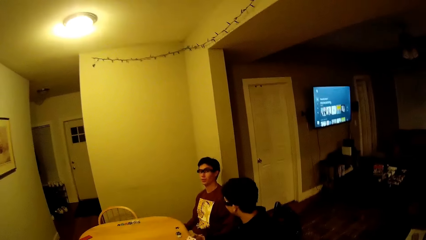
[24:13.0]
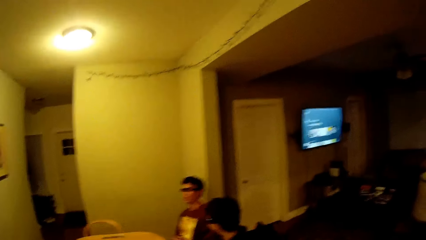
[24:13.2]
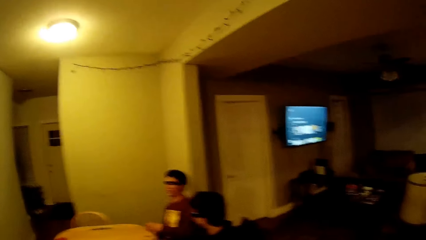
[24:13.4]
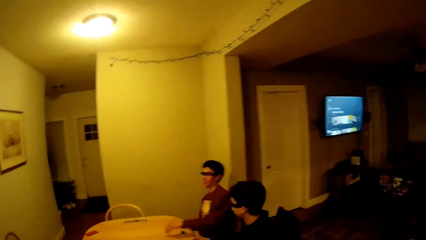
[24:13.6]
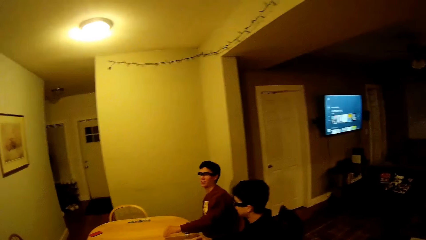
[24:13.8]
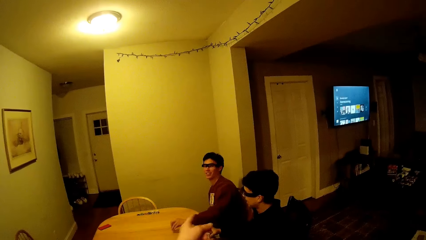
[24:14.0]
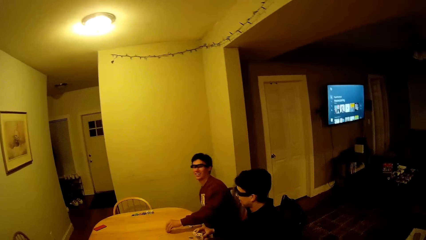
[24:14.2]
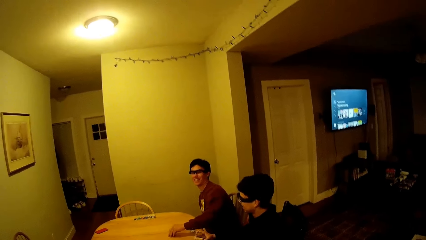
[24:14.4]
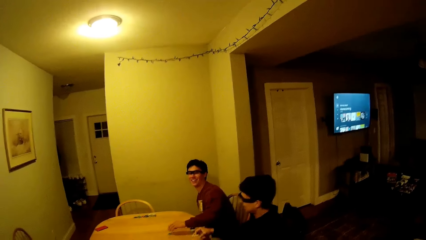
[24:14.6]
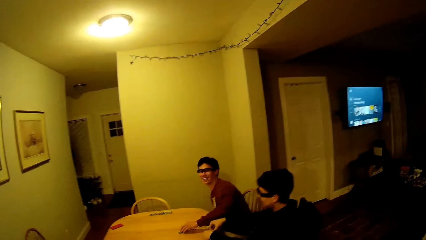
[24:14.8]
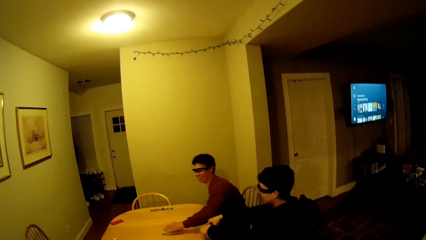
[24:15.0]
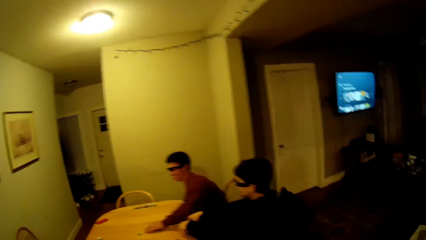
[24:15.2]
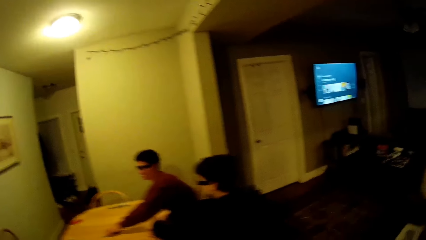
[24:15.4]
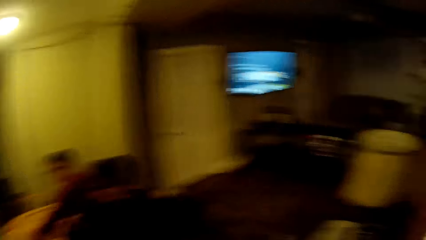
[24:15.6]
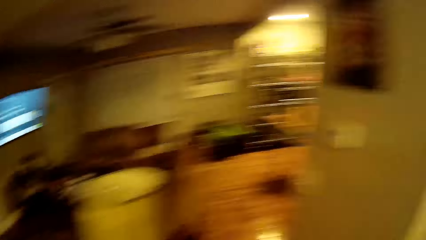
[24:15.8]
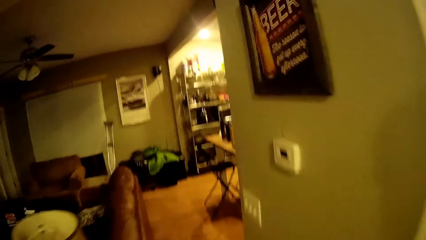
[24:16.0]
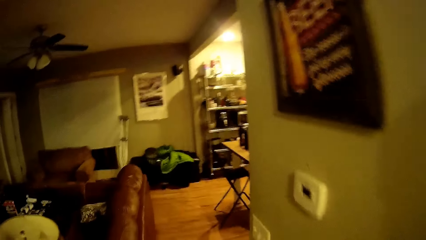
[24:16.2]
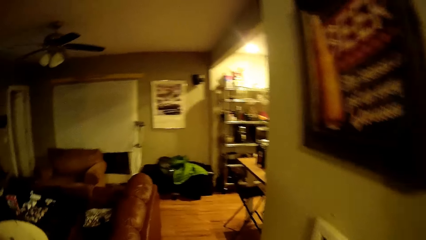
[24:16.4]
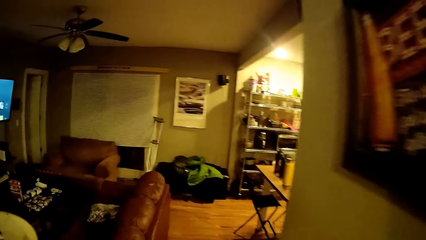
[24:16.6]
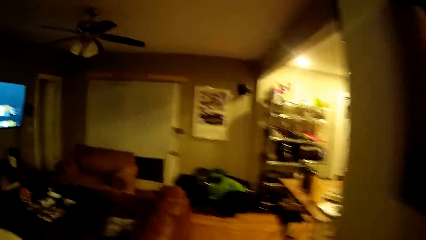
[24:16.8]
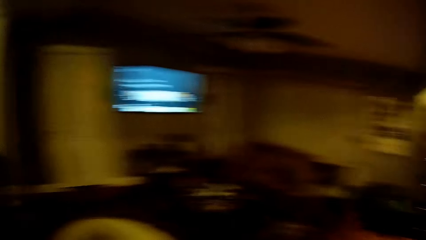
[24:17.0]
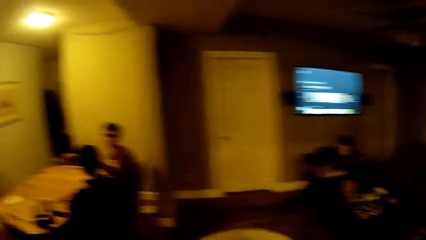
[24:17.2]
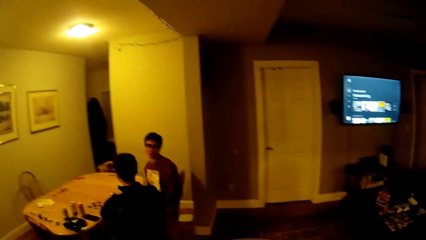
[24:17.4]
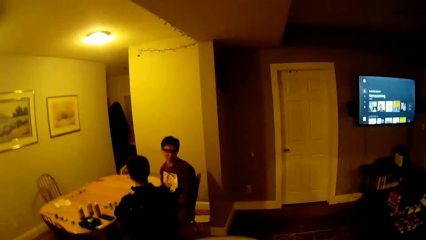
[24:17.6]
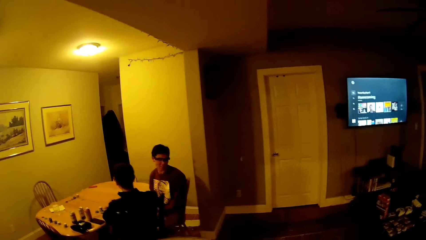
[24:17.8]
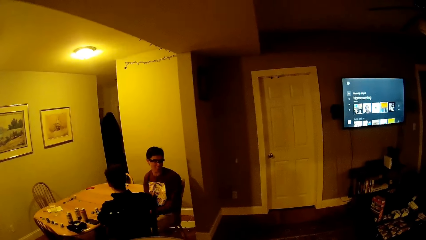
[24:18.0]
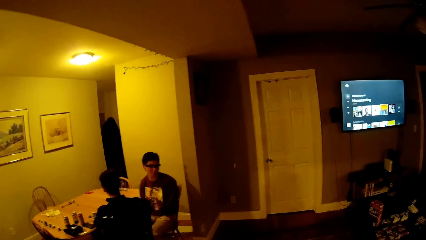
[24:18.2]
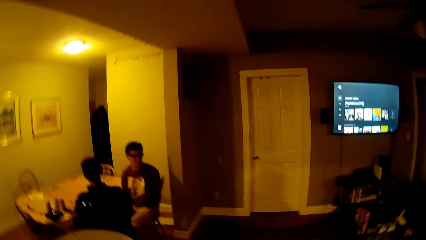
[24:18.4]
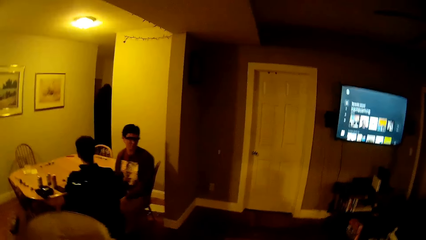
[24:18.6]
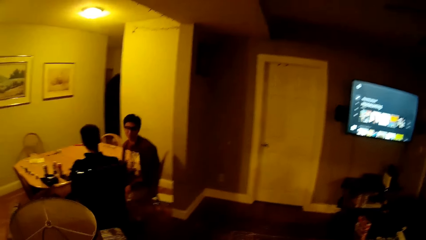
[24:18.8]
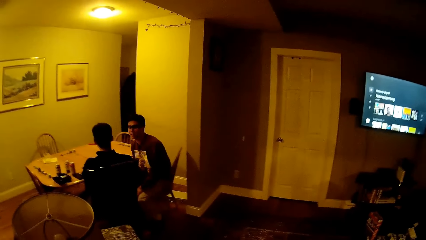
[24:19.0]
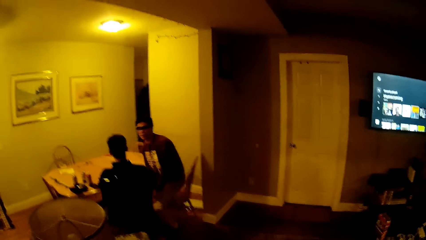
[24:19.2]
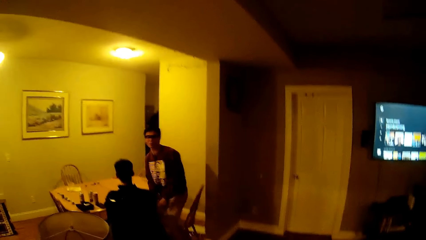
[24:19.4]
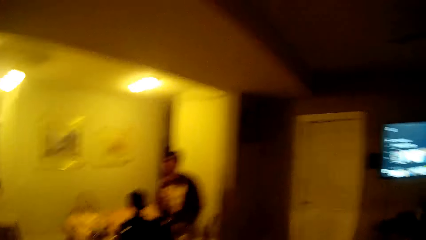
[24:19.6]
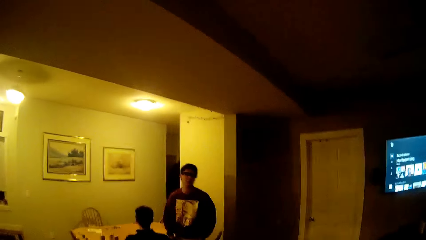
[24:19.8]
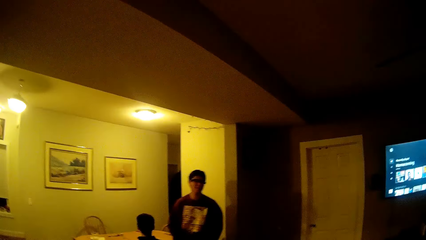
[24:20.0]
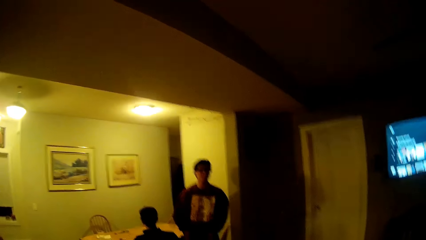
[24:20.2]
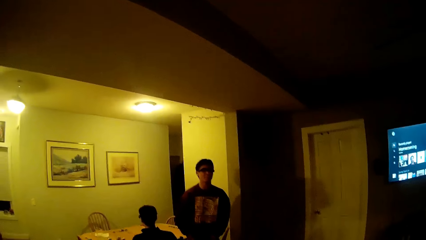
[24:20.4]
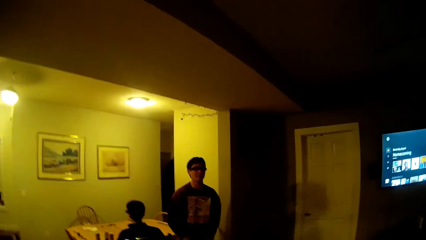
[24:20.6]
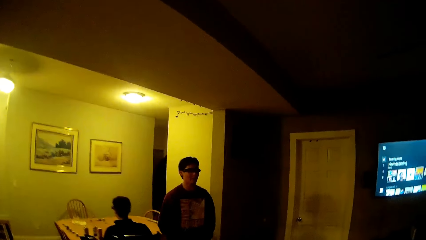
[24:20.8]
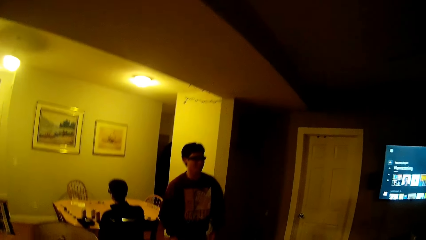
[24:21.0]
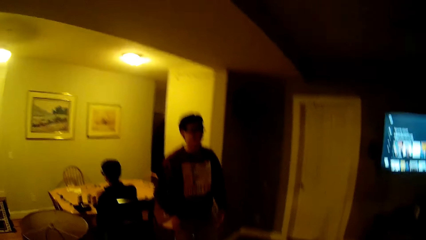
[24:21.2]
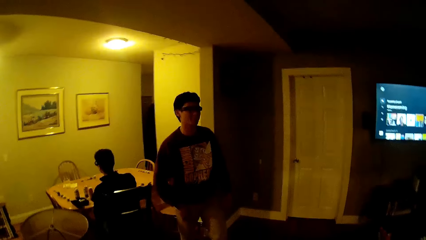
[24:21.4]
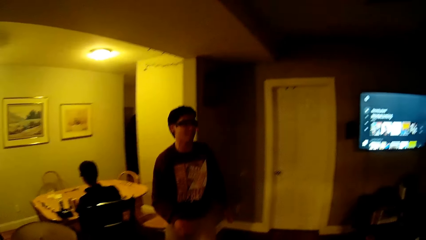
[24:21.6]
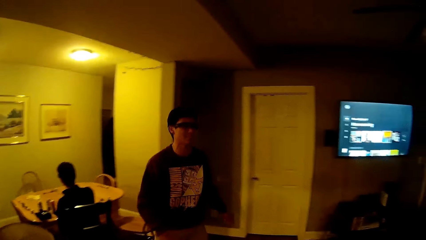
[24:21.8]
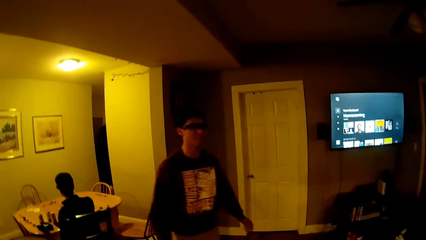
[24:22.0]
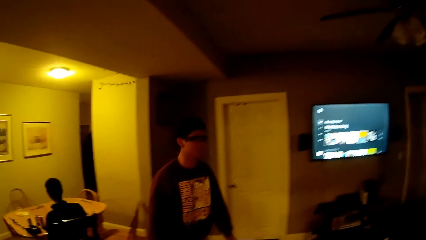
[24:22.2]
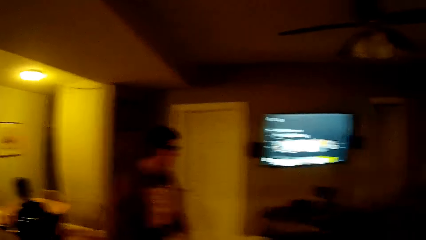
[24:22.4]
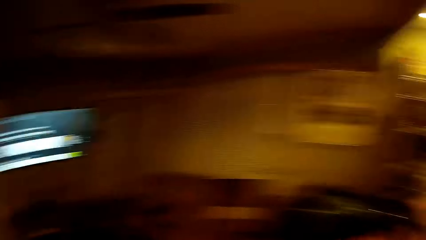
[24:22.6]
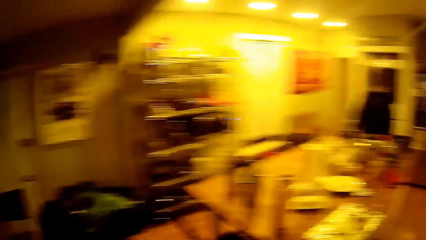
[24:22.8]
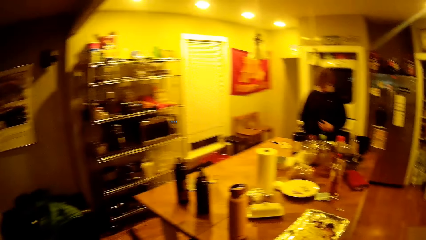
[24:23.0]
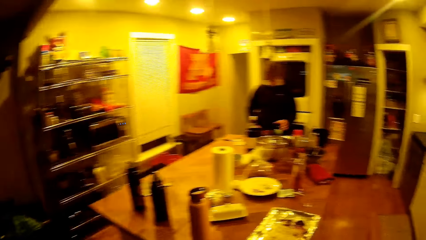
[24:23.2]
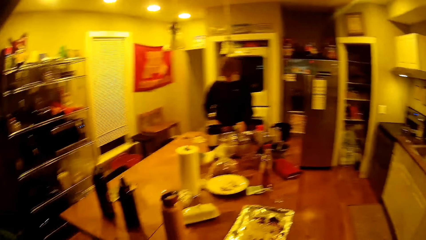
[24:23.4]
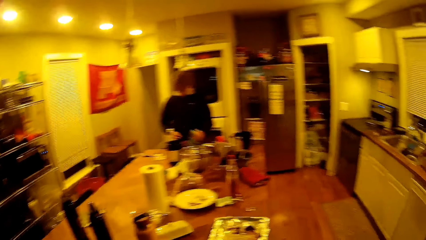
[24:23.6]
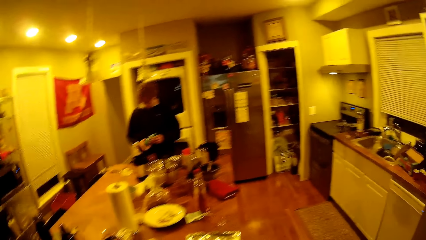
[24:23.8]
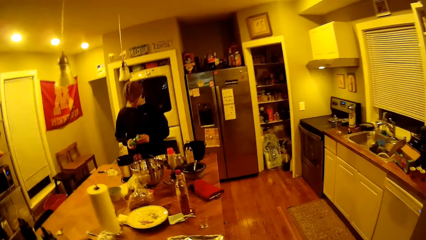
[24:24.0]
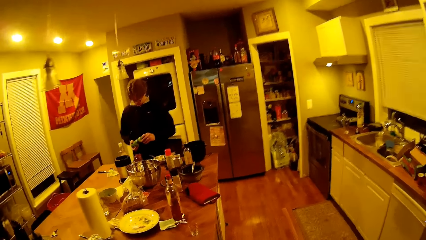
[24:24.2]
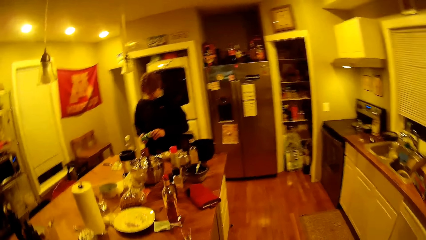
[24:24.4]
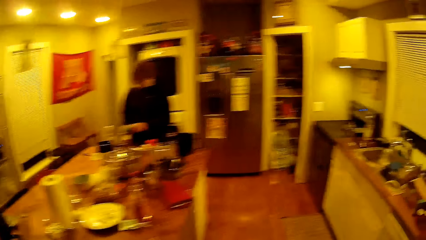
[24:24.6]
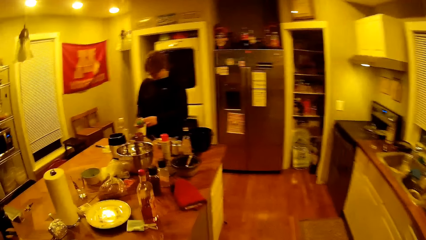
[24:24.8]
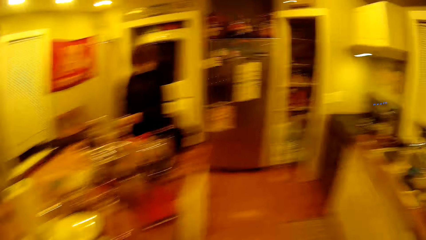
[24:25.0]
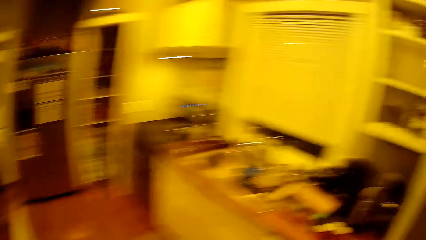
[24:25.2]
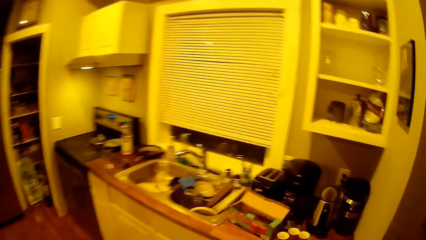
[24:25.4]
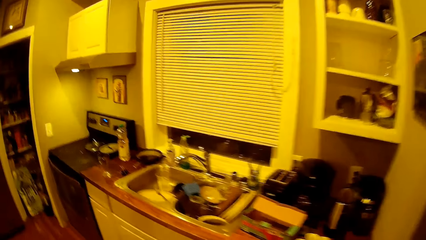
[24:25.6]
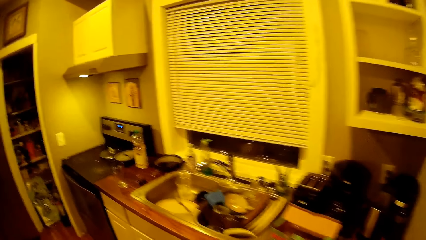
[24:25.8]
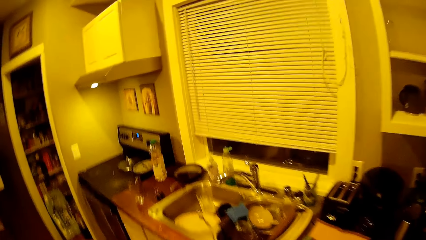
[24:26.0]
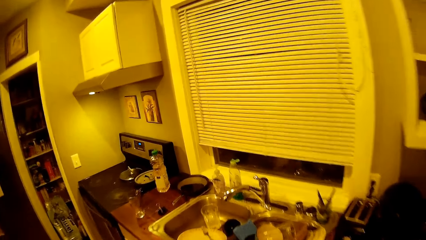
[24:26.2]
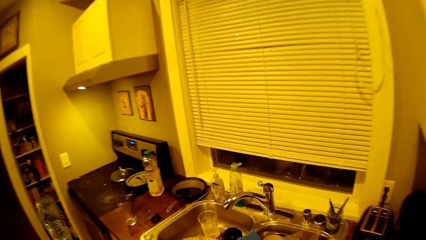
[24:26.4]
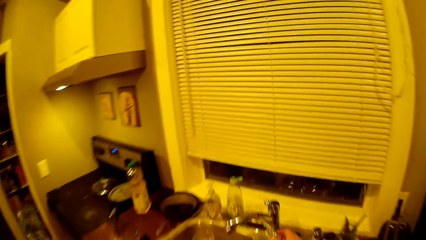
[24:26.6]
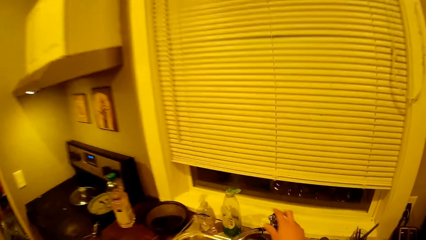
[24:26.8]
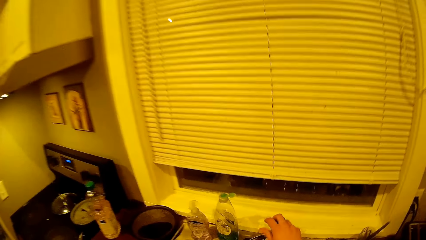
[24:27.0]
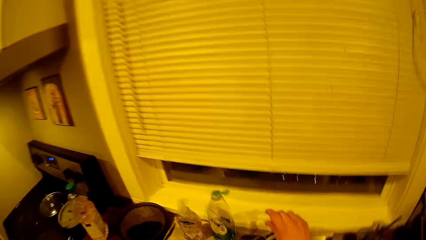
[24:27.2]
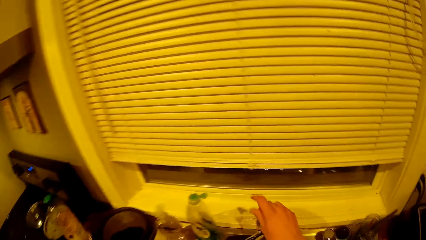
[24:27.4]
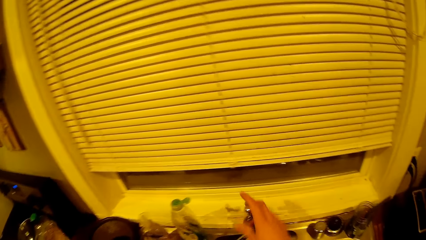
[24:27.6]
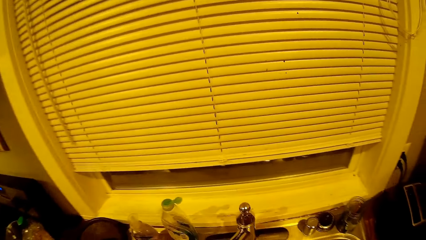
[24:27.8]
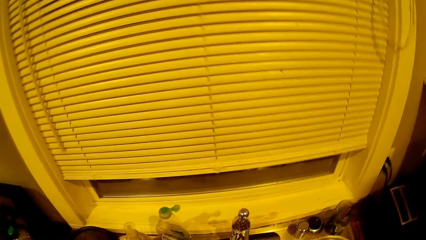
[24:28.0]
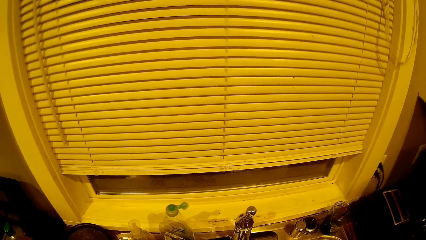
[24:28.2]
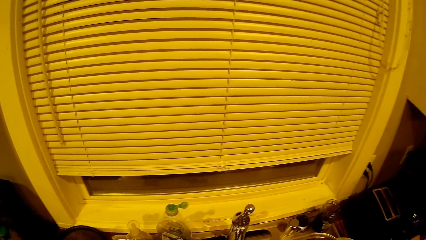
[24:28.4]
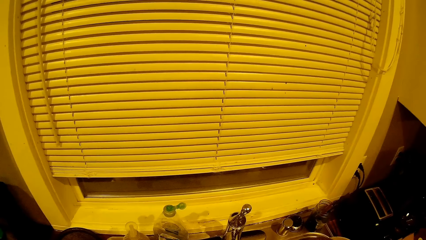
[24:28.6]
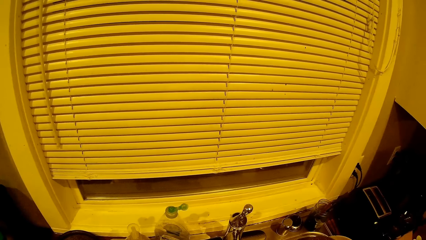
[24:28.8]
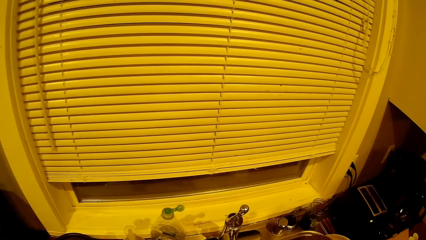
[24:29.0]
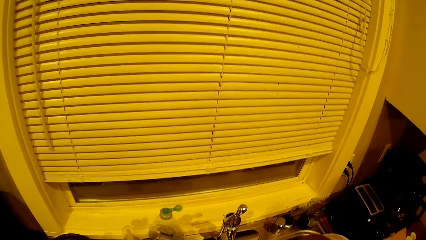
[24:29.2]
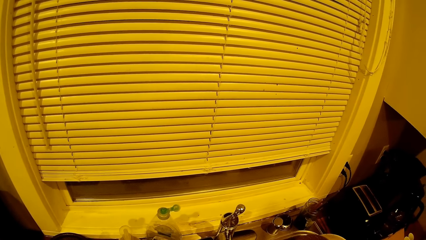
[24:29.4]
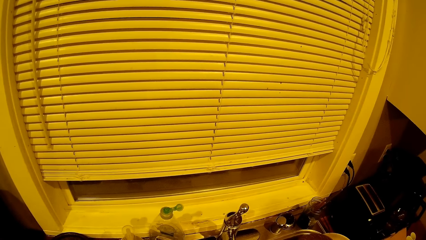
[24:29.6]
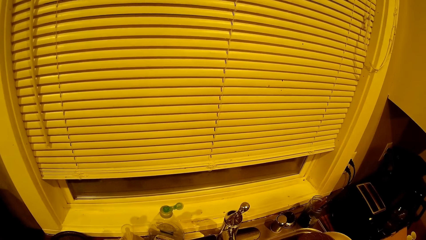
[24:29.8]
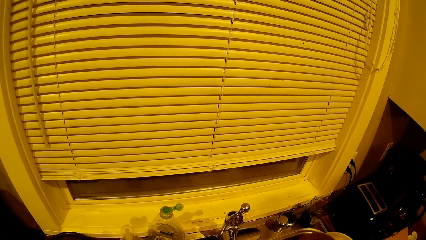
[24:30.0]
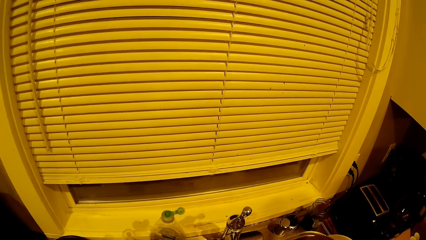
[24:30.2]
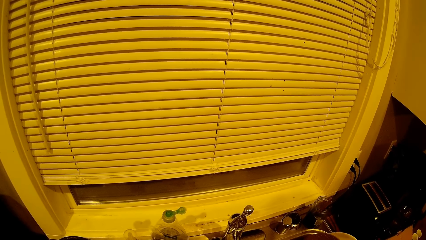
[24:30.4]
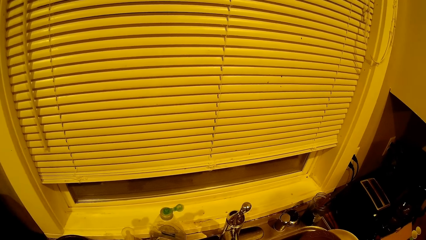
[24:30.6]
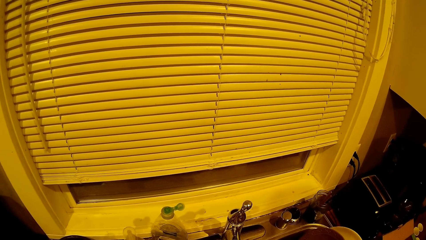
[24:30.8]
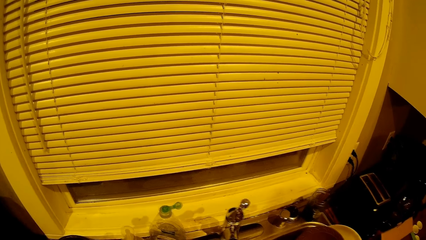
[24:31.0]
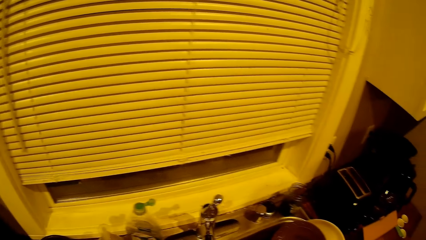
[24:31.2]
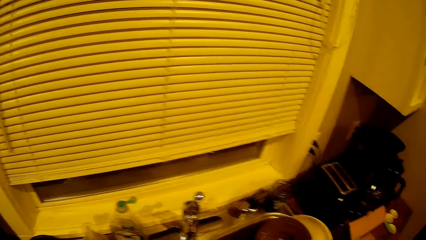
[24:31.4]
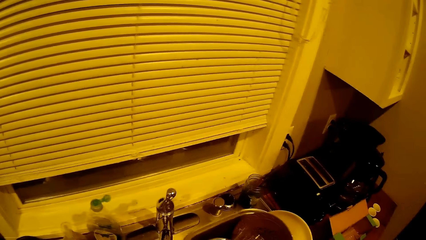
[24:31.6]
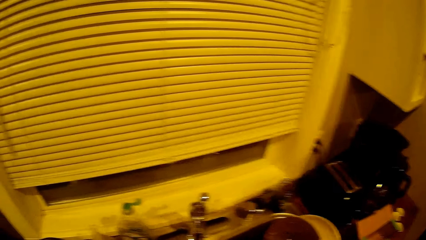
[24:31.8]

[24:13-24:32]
The camera wearer walks into the living room. He talks with the boy. The boy walks into the living room. The camera wearer moves around. He walks into the kitchen. He opens a tap with his right hand.
